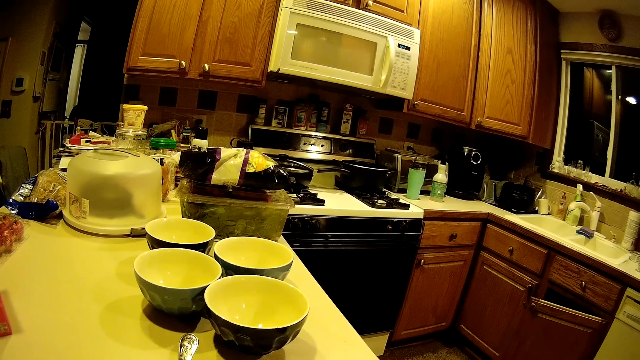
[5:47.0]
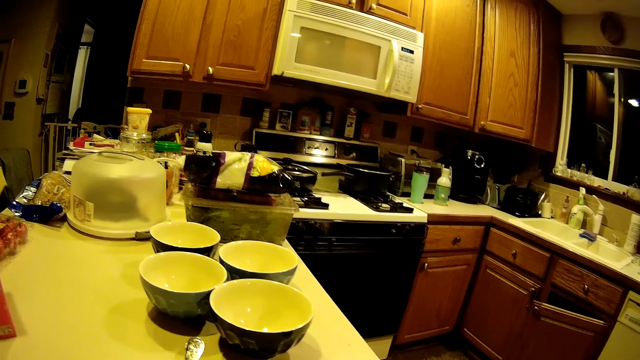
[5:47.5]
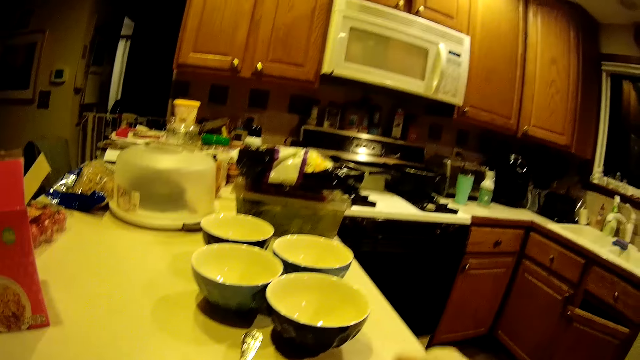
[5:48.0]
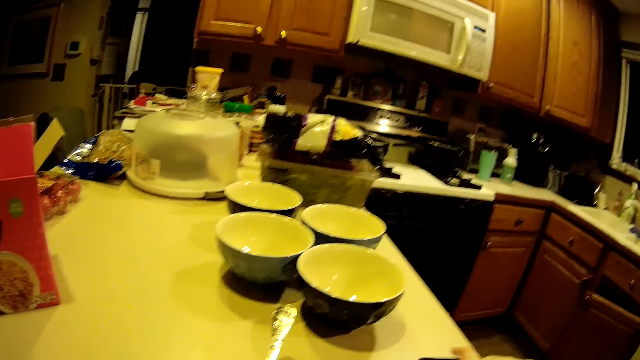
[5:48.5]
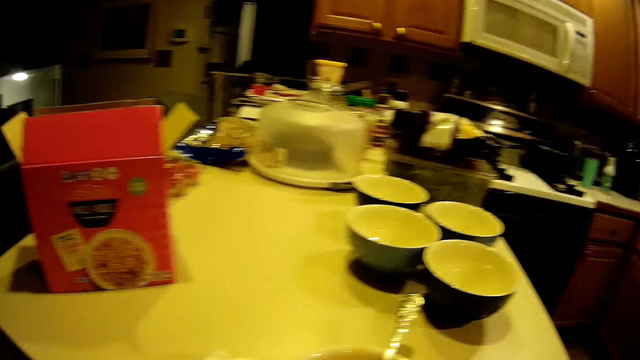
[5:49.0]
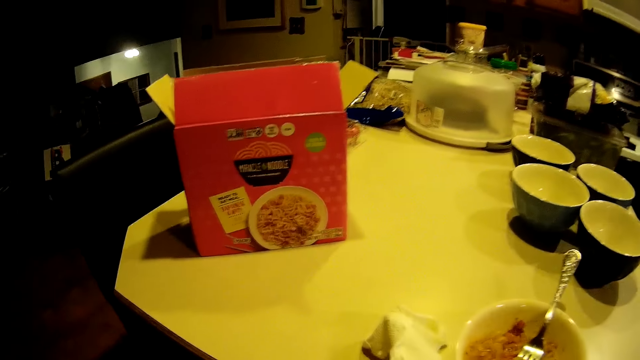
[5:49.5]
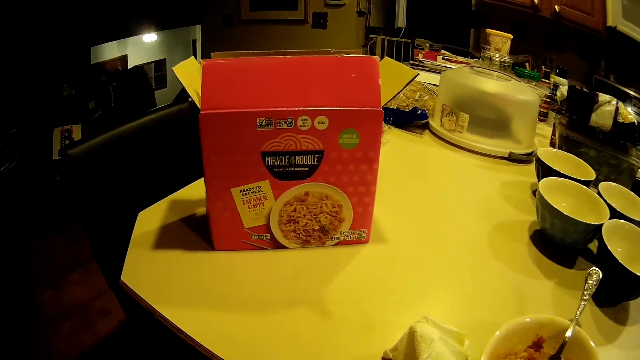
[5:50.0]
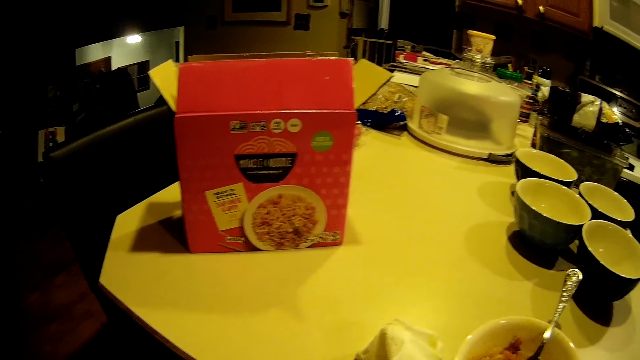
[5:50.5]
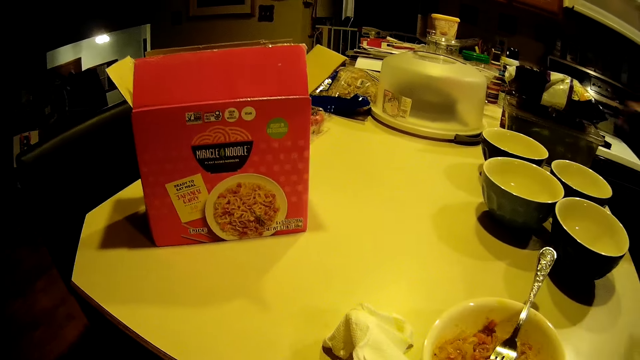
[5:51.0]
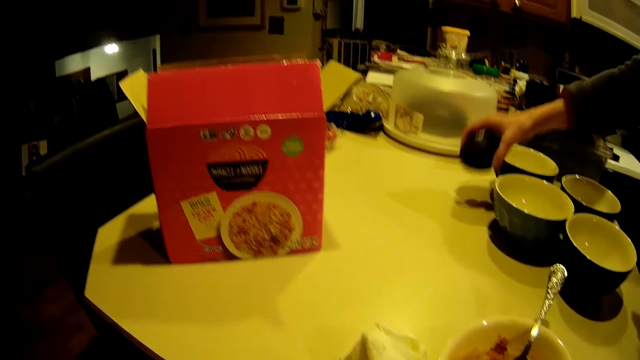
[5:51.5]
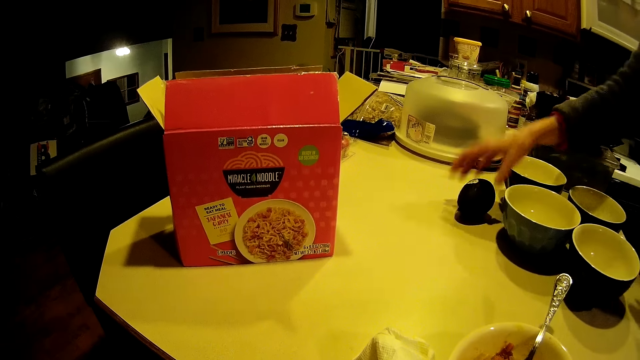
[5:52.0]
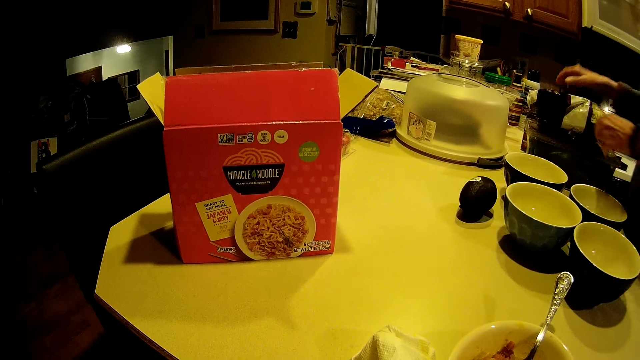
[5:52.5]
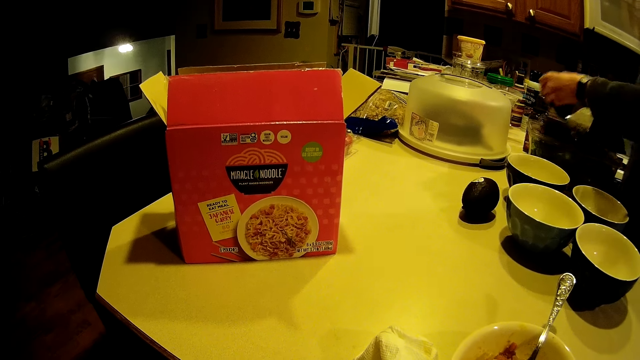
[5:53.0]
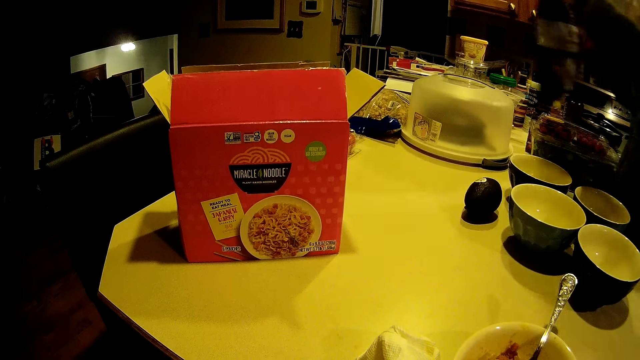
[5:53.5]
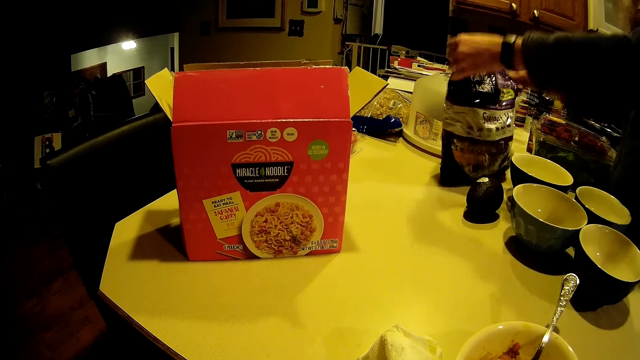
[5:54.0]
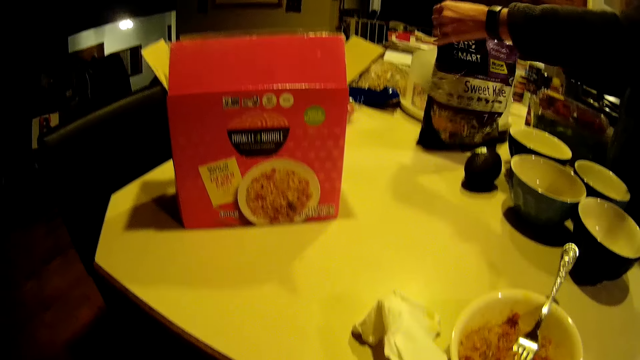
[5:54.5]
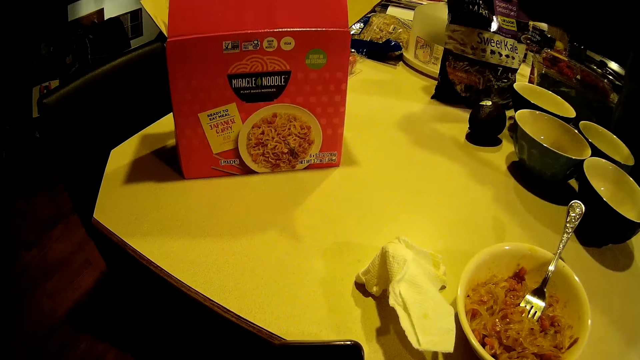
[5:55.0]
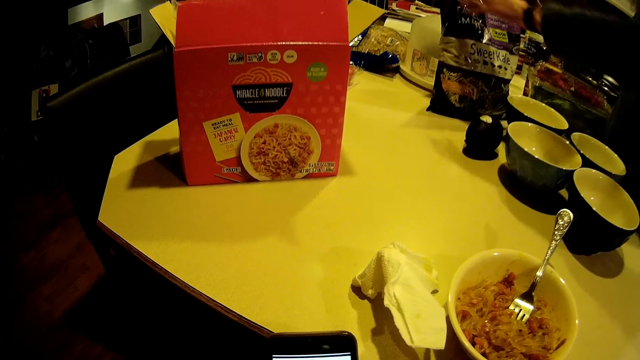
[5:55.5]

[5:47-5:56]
The camera wearer picks up a phone from the table with her right hand. A woman places an avocado on the table with her left hand. The woman picks up a plastic bag on the container on the table with both of her hands and places the bag on the table with both of her hands. The woman shakes the bag on the table.

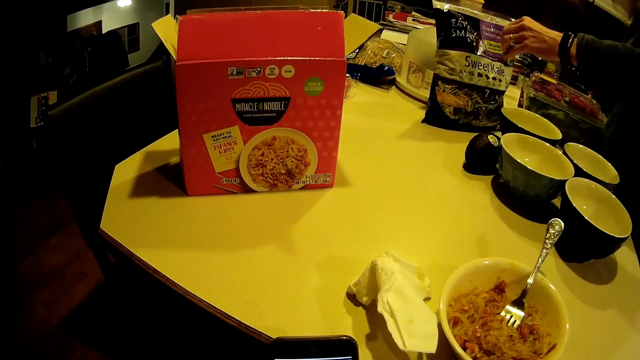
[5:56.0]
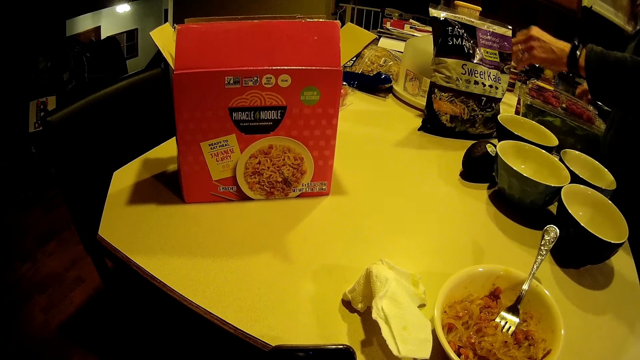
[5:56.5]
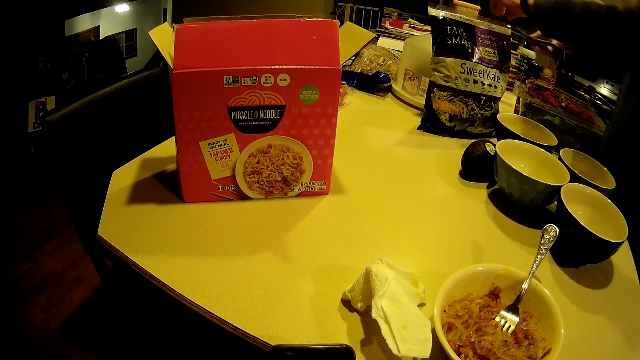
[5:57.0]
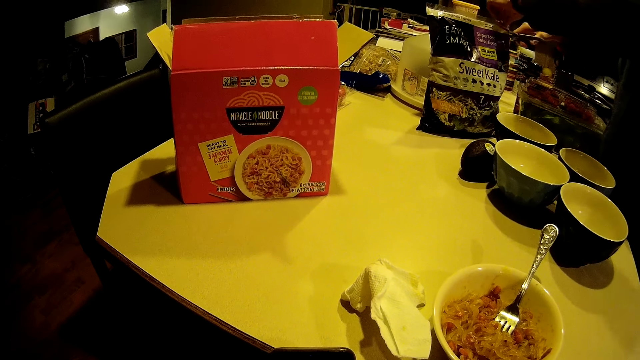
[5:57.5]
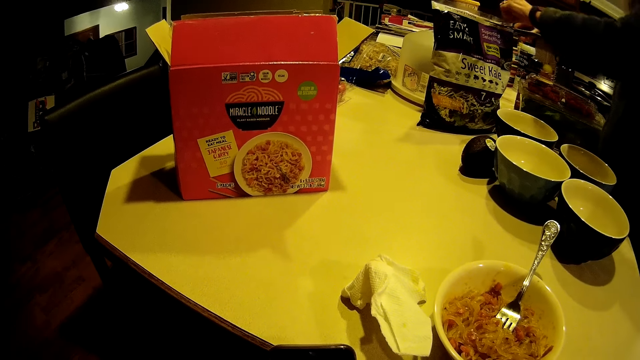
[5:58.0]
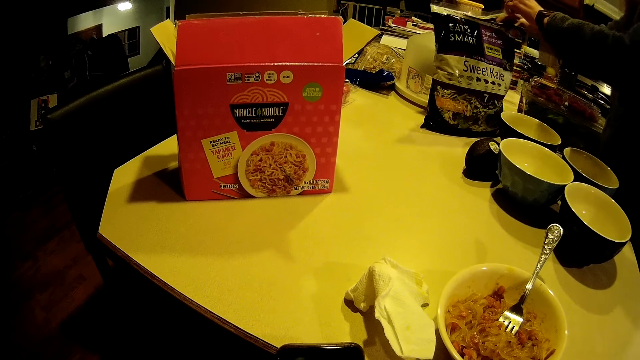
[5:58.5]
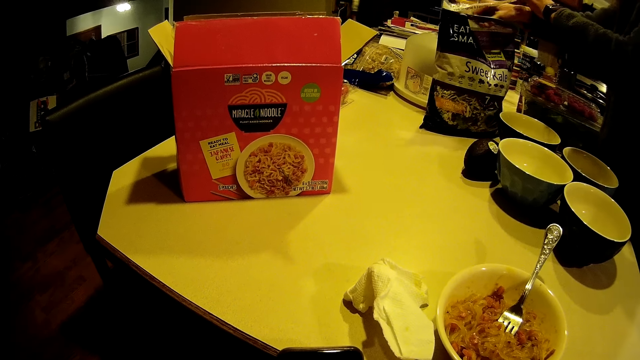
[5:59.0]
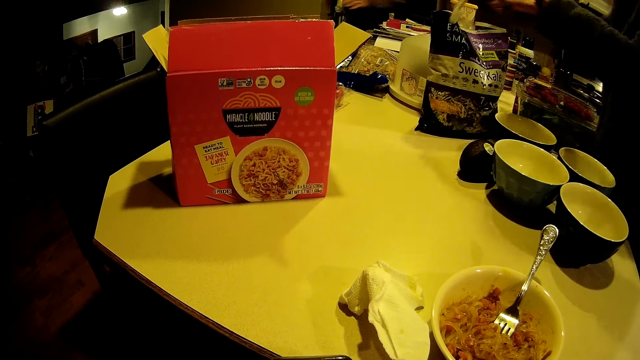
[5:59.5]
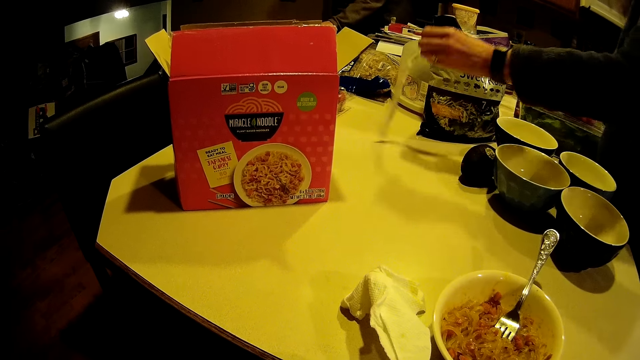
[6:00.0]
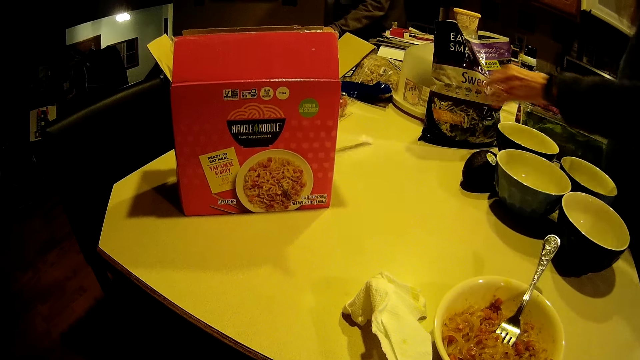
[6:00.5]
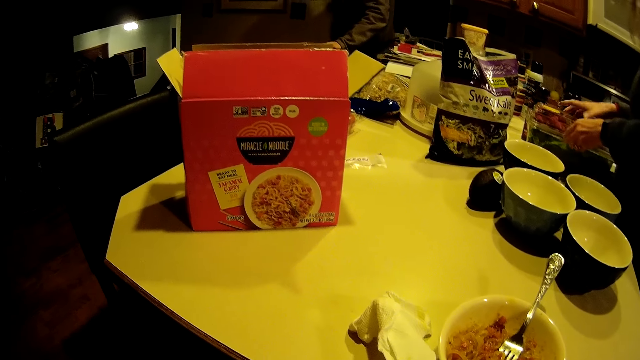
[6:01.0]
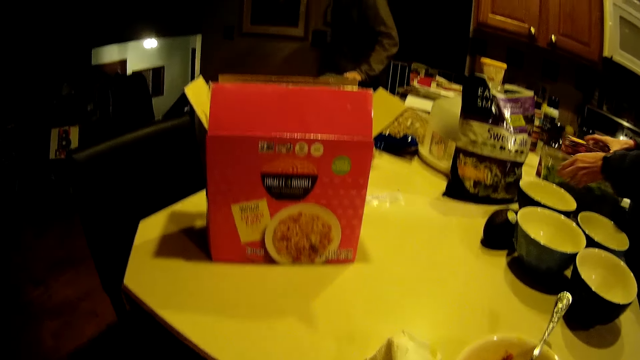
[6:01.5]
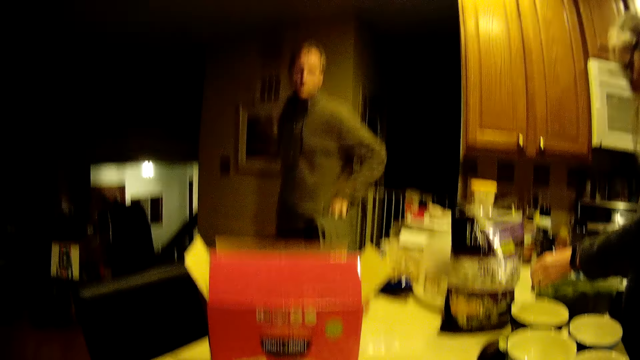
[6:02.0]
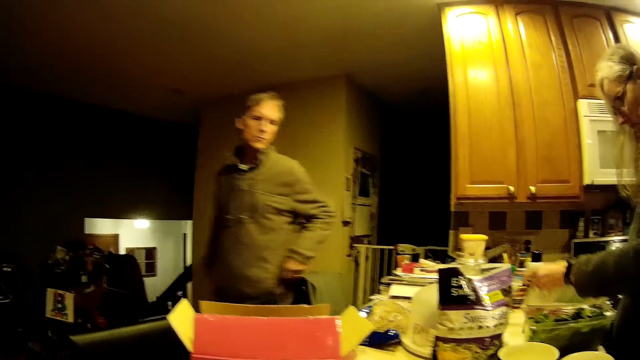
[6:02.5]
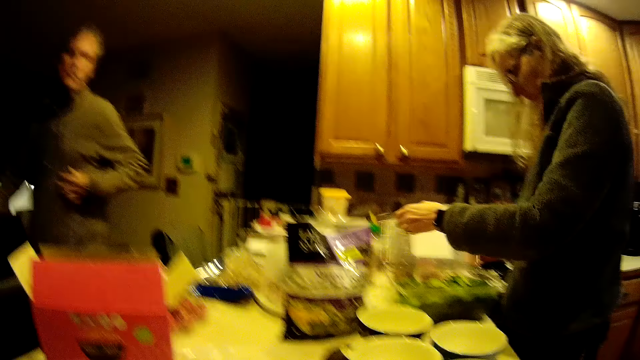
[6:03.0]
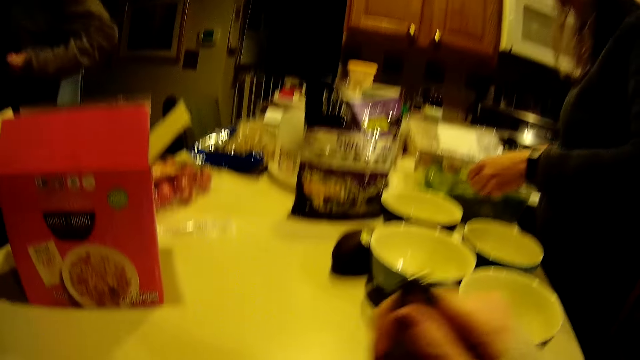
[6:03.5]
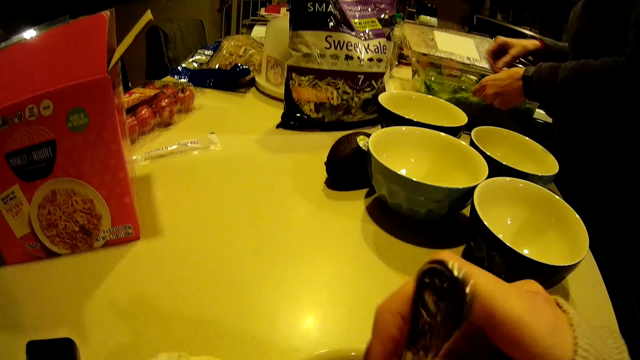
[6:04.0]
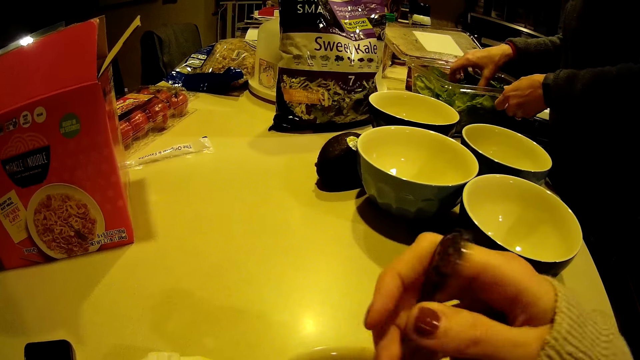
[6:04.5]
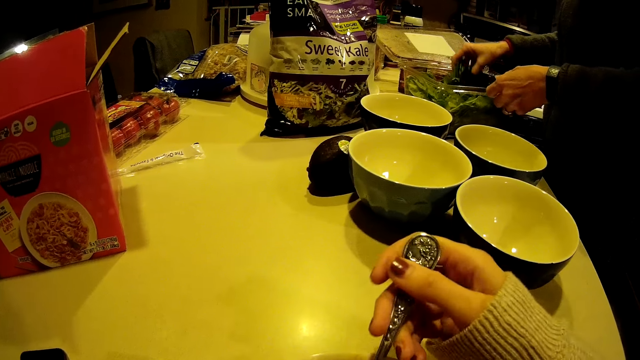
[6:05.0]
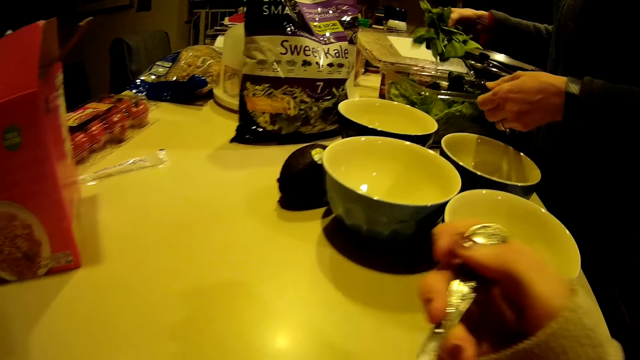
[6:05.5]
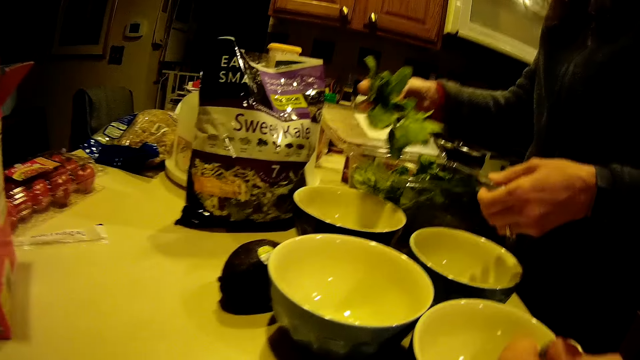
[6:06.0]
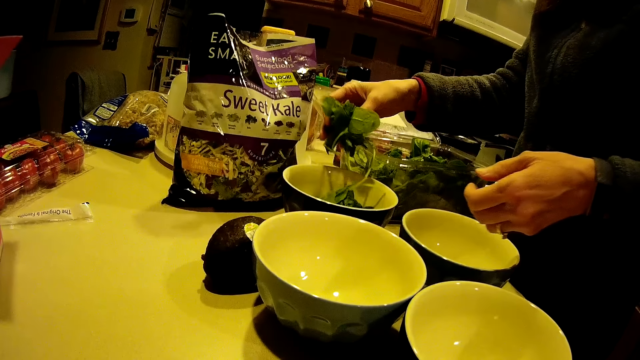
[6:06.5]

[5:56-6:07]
A woman picks up a pair of scissors. The woman cuts the plastic bag with the pair of scissors in her right hand. The woman drops a piece of the plastic bag on the table with her left hand. The woman shifts something on the table. The woman opens the container on the table with both of her hands. A man walks past the camera wearer in the apartment. The camera wearer stirs the food with the spoon. The woman picks up a kale from the container with her right hand. The woman opens the container lid. The camera wearer eats the food in the bowl on the table with her right hand. The woman puts the kale in another bowl on the table with her right hand.
